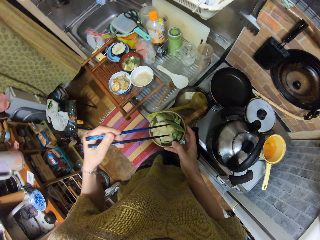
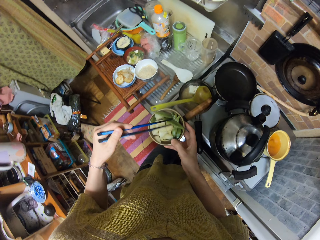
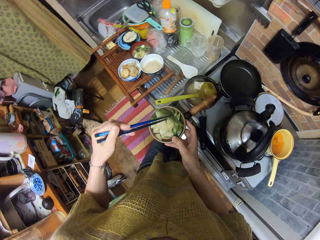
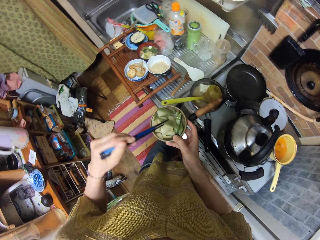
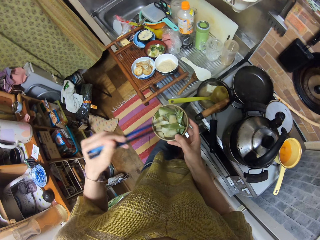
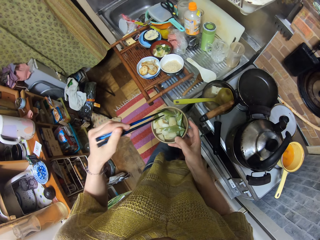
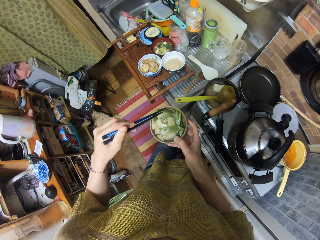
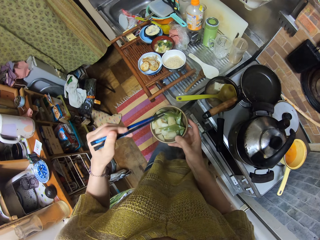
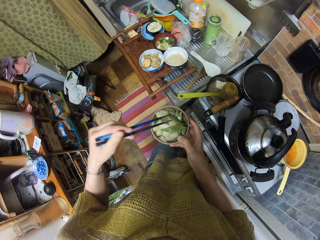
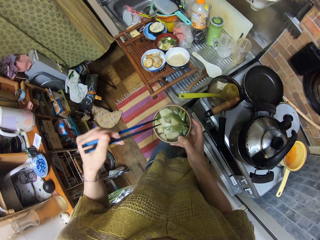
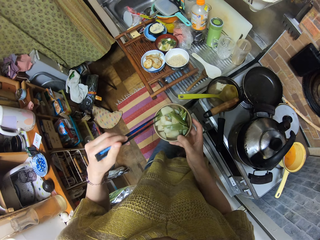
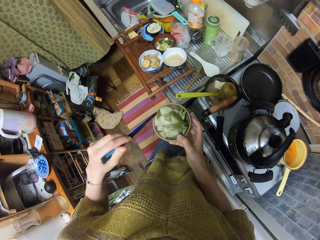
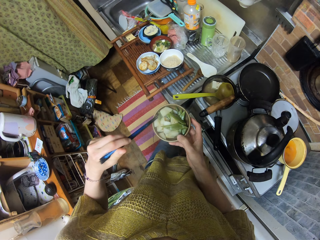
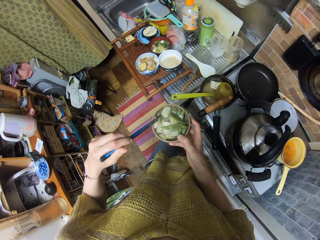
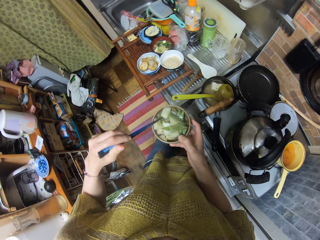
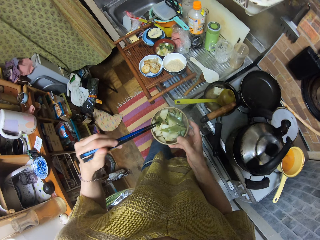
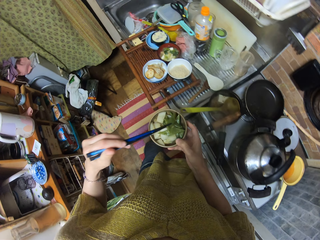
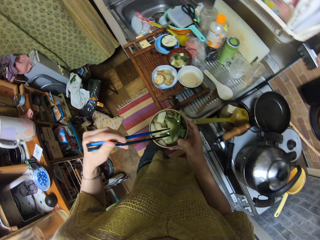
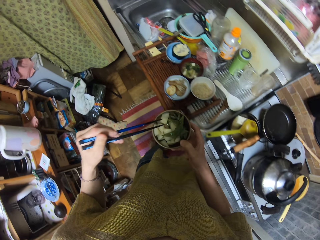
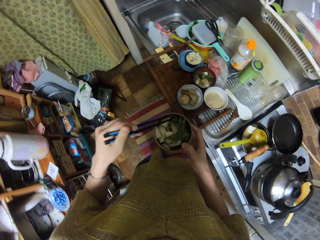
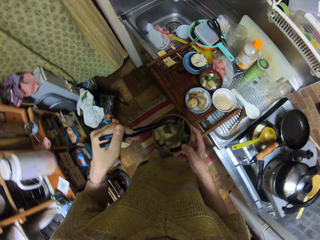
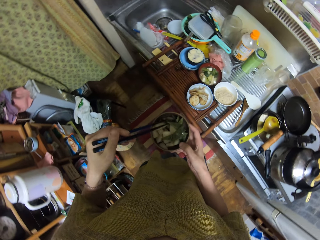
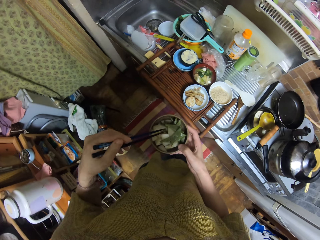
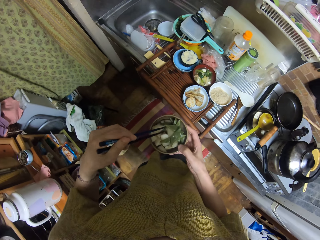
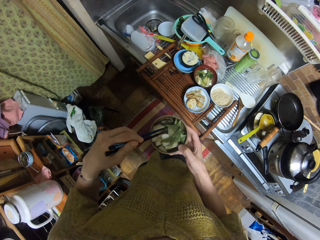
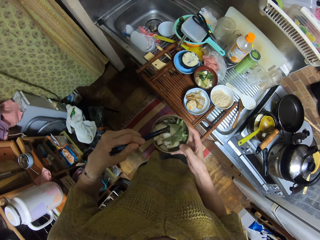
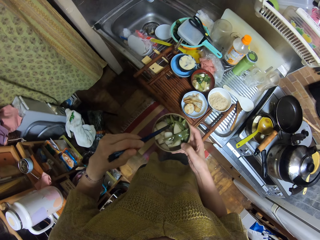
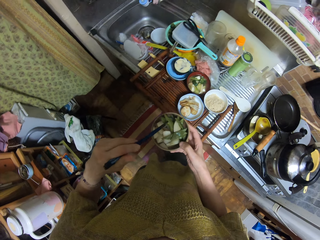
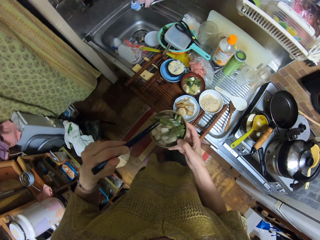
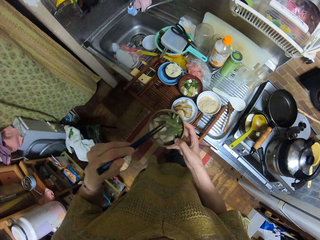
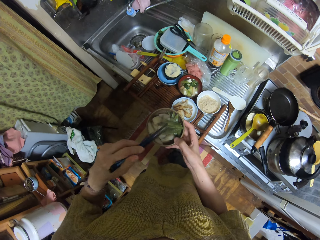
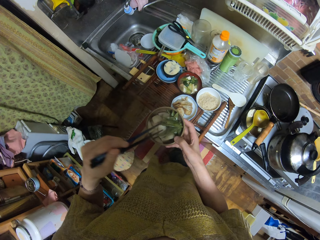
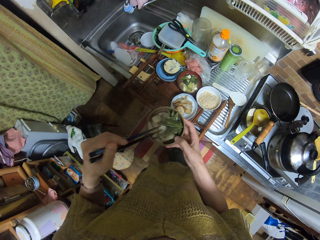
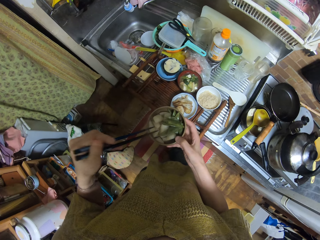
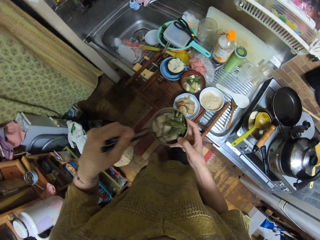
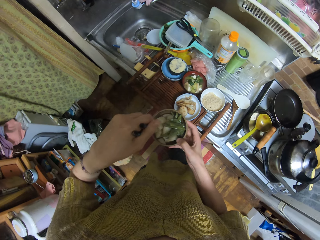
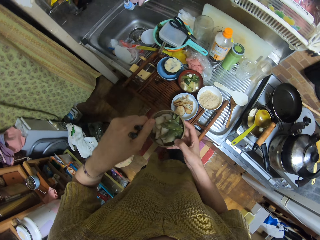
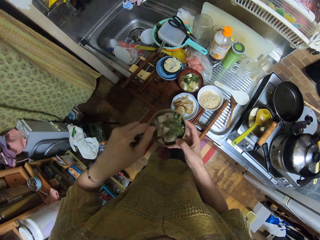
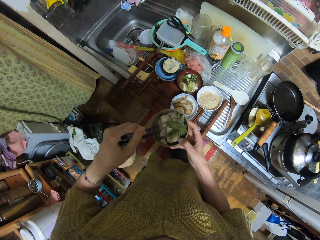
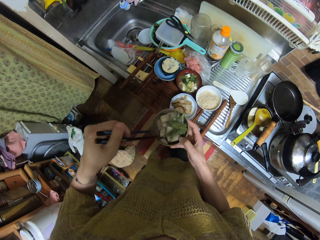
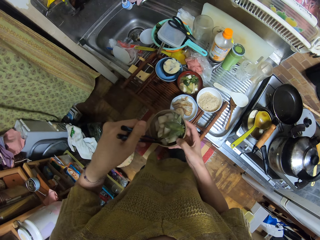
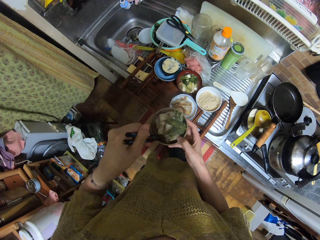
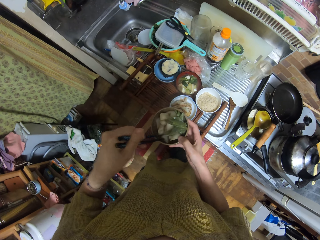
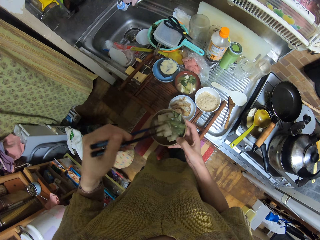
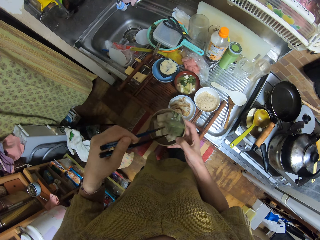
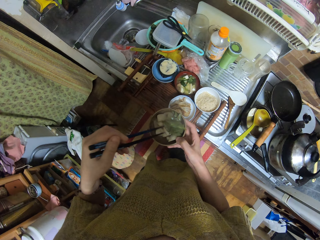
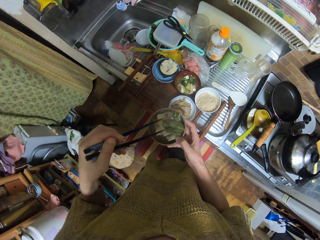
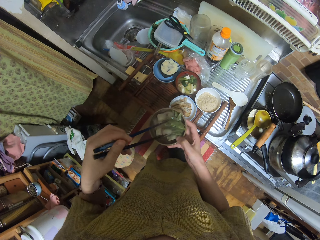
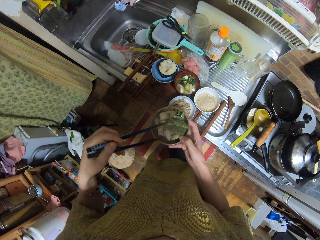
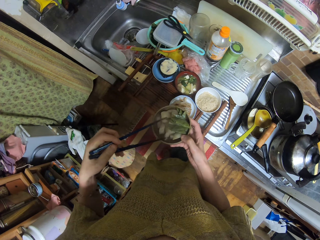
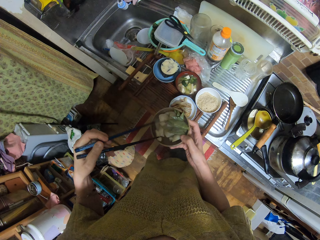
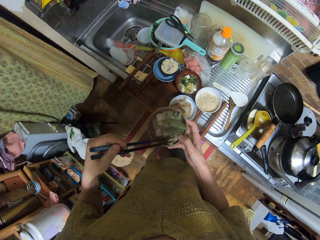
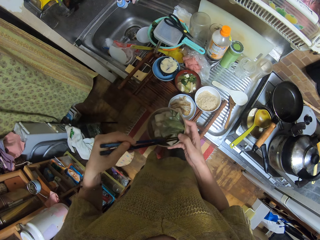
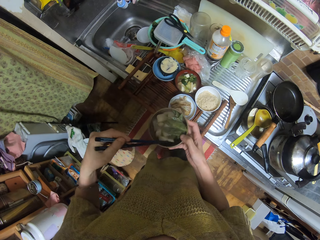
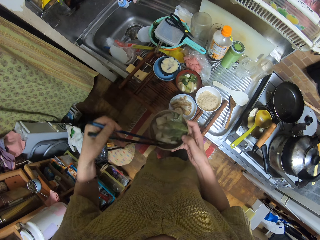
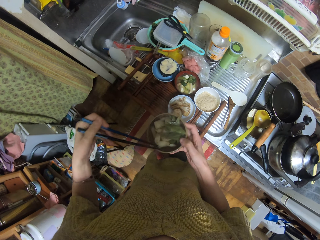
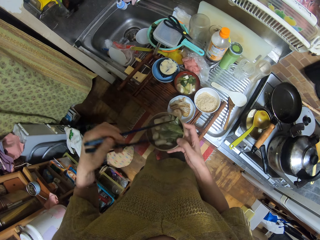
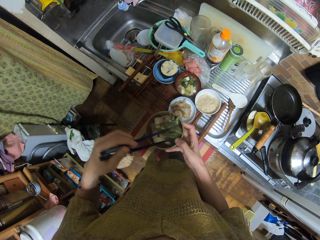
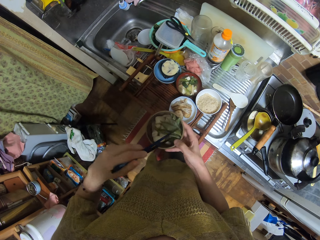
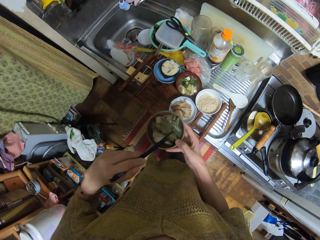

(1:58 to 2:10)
The camera wearer dips the chopsticks in the bowl with something. They move the vegetable in the soup with the chopsticks.

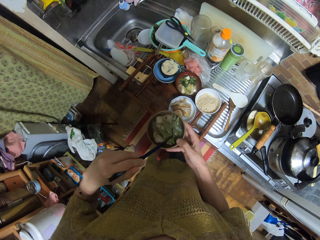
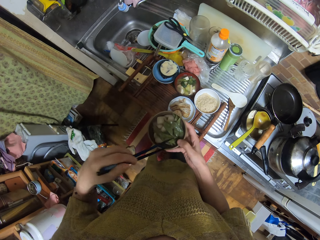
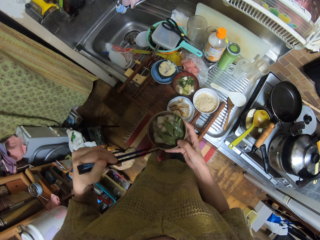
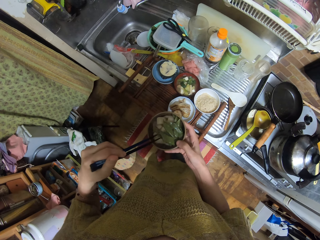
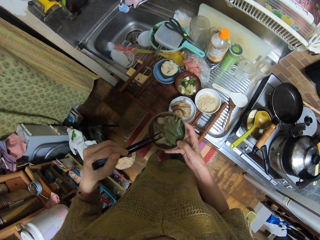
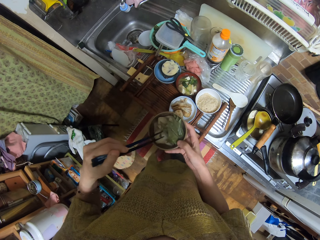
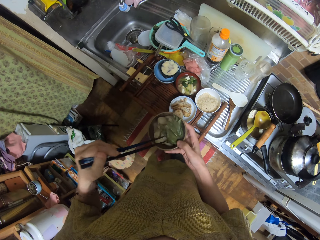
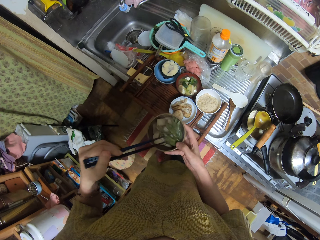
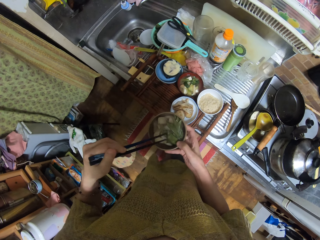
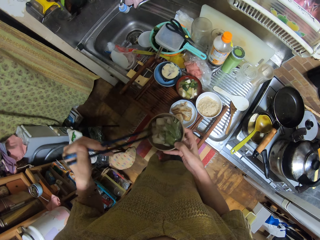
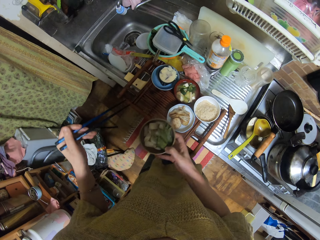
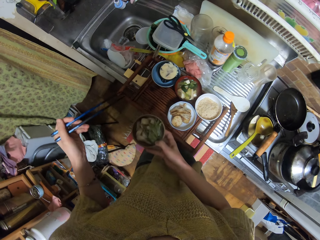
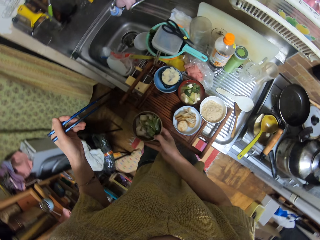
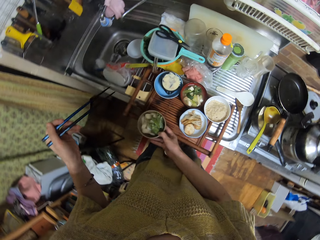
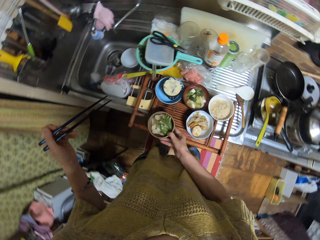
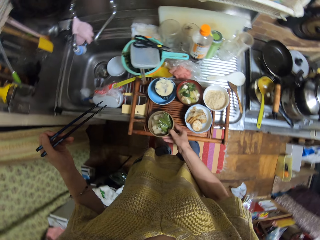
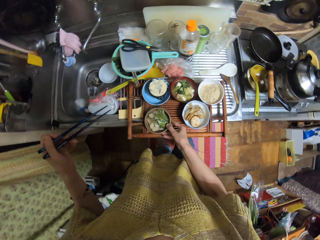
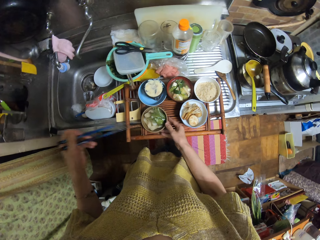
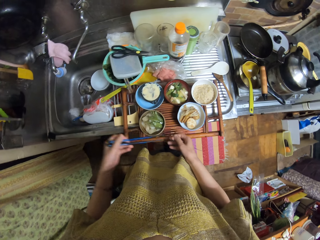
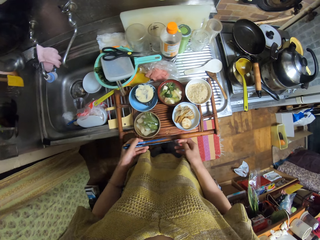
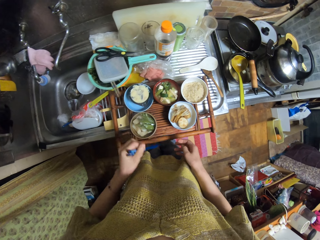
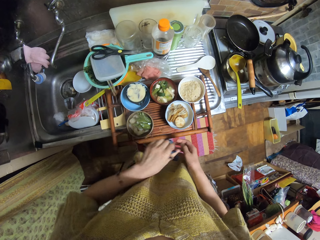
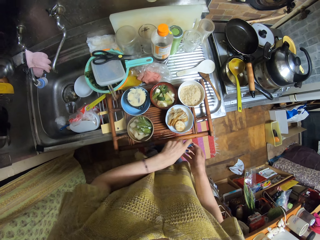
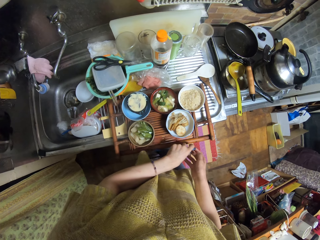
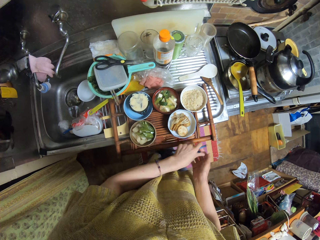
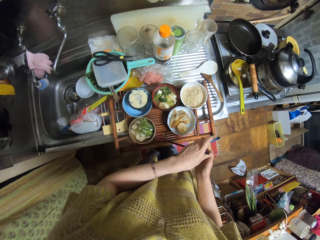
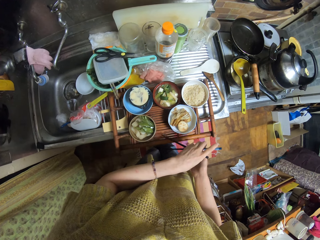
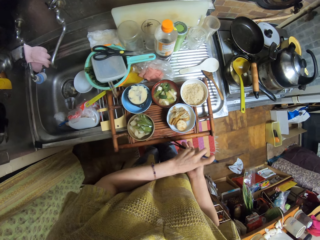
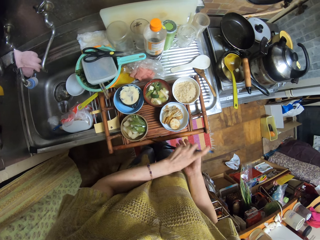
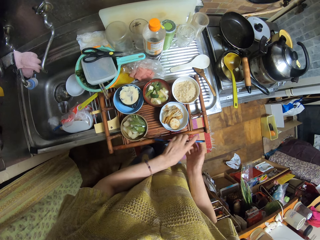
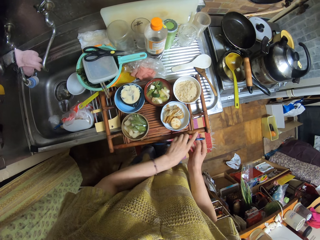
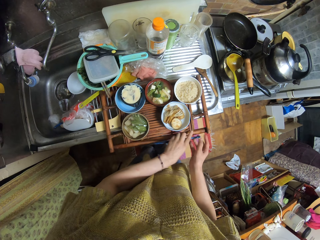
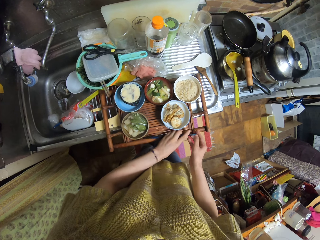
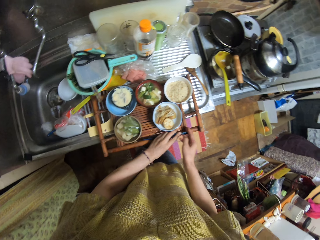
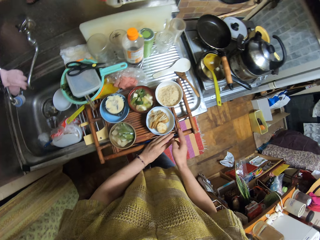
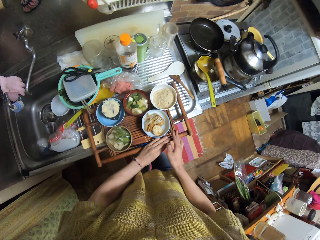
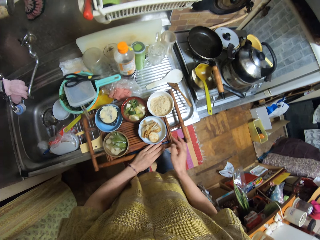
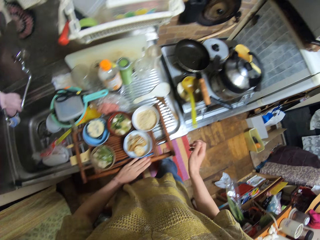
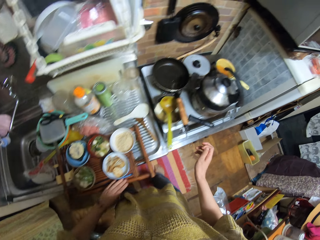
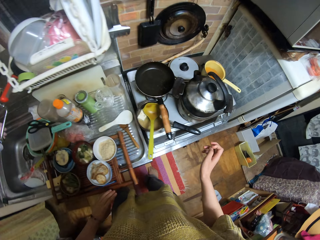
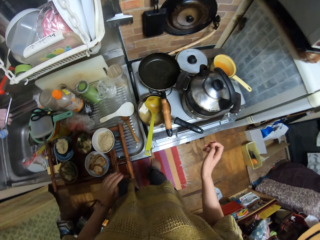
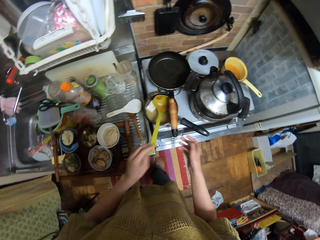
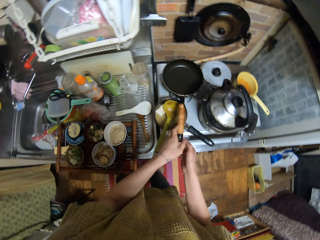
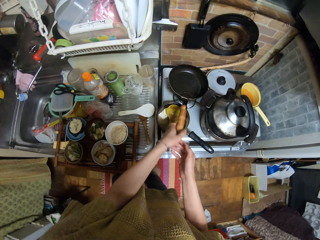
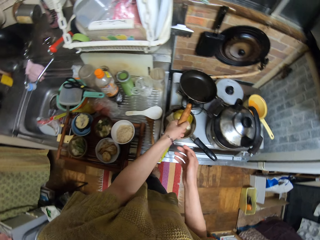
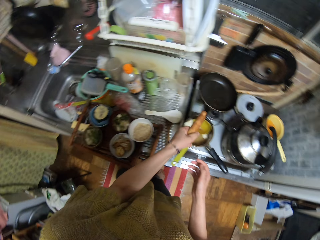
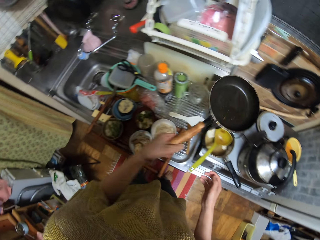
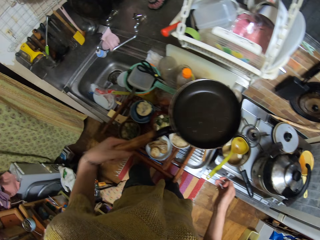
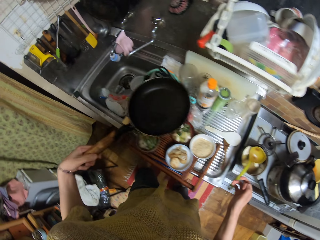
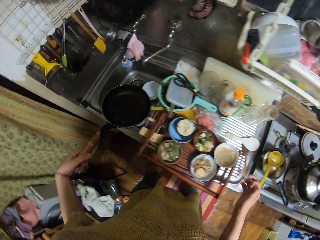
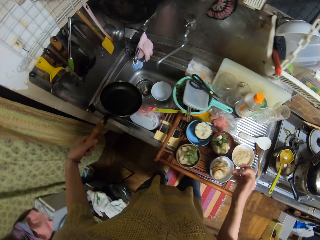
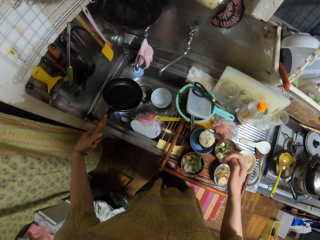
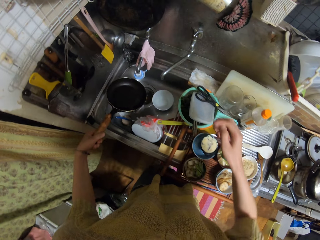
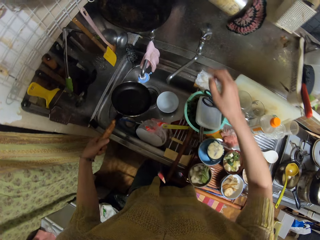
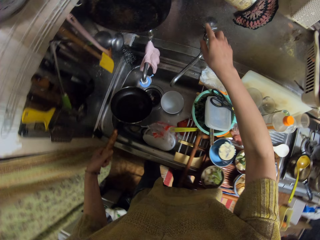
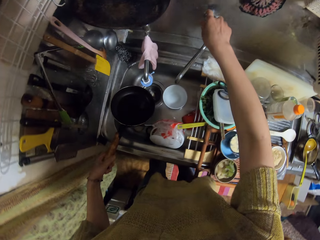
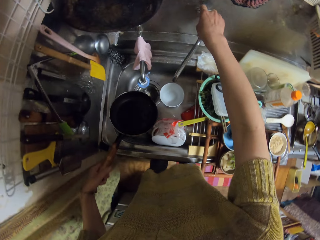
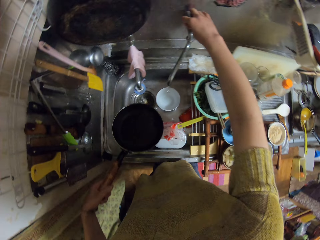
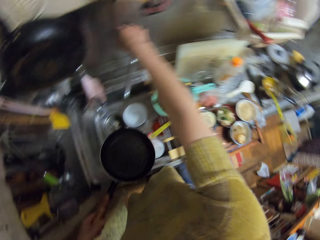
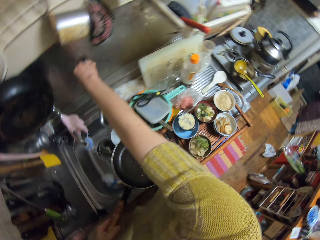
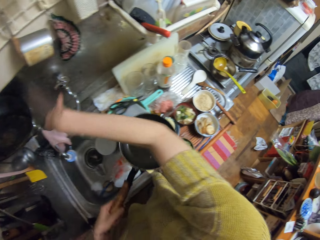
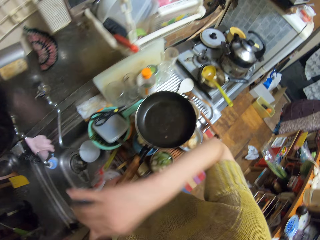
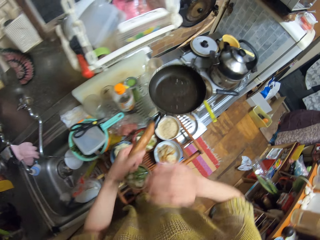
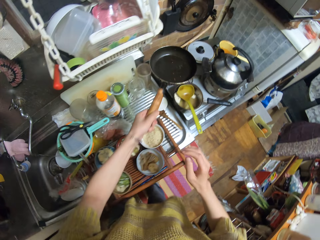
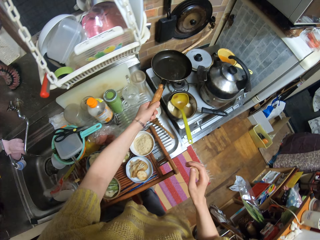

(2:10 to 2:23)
The camera wearer drops the bowl of soup on the tray. They place the chopsticks on the tray. They take the frying pan from the cooker into the sink. They touch the sink tap and open the tap.
